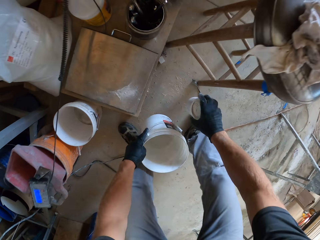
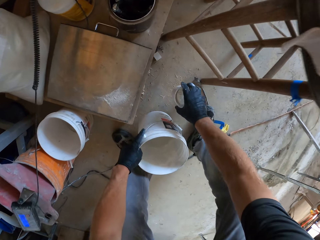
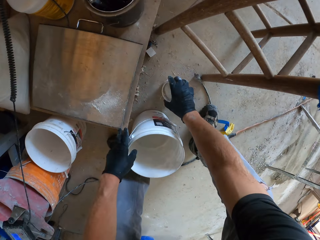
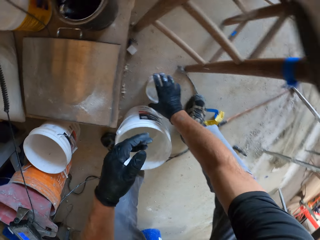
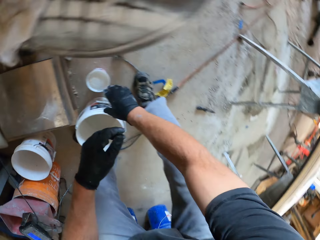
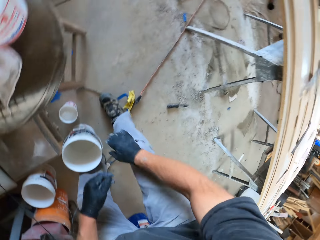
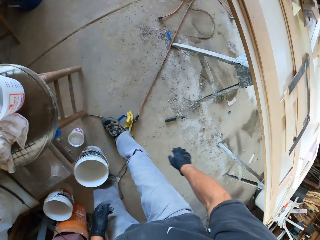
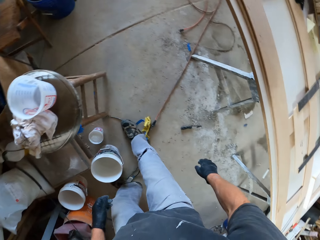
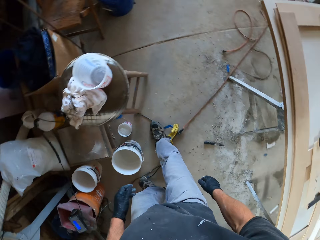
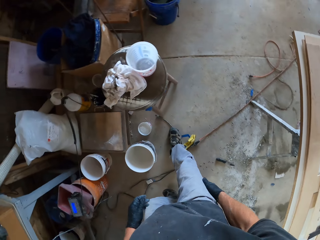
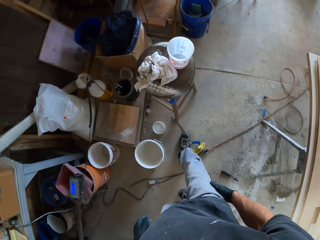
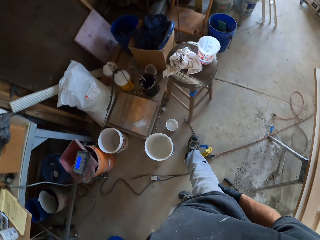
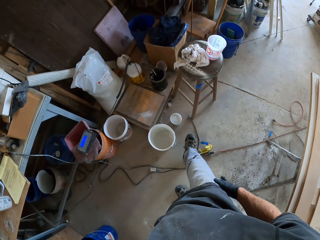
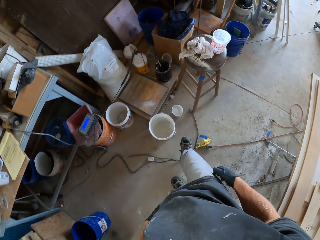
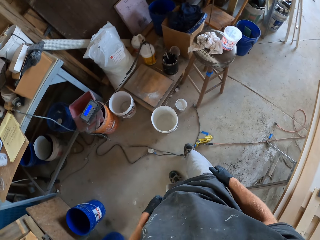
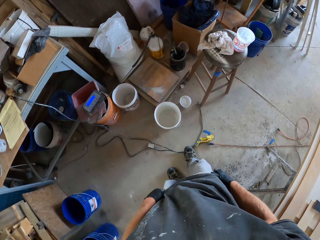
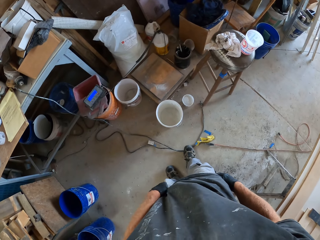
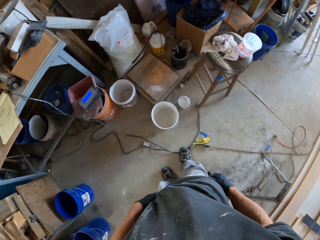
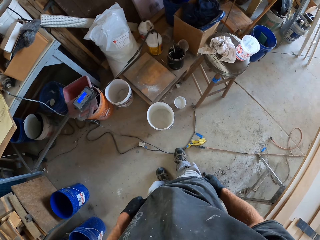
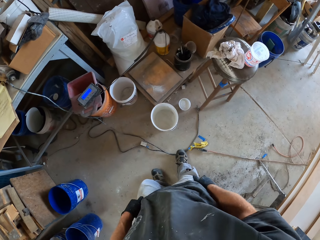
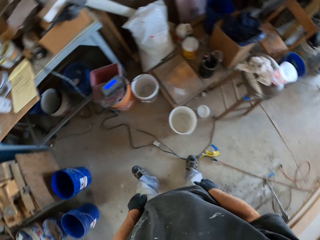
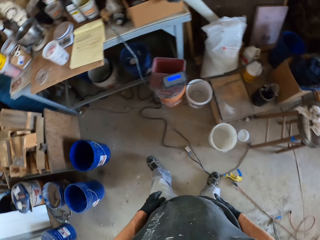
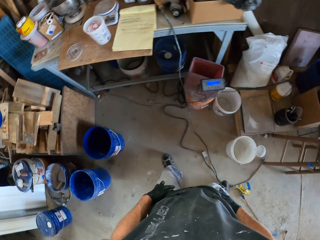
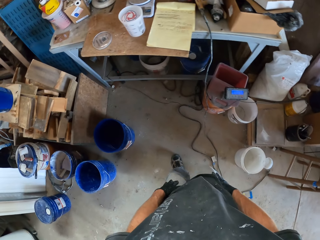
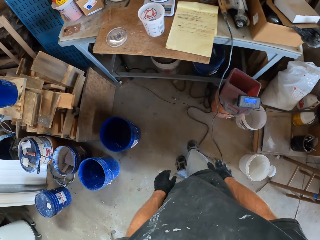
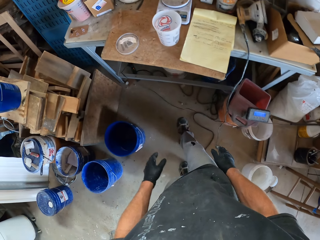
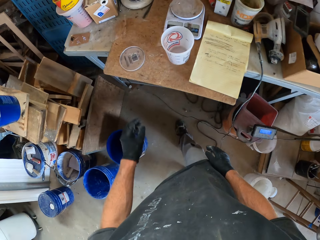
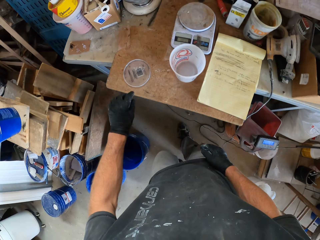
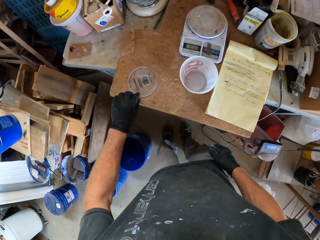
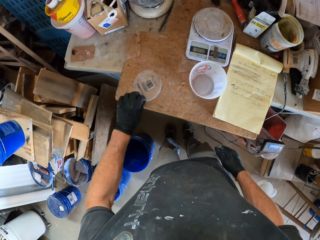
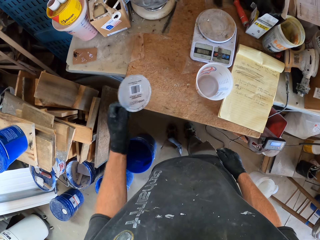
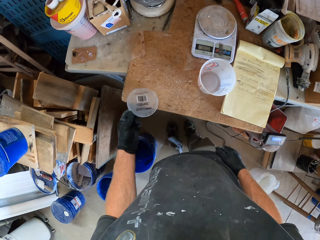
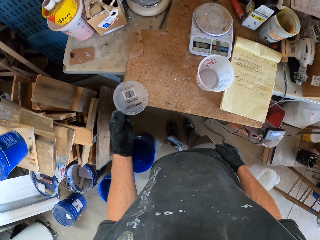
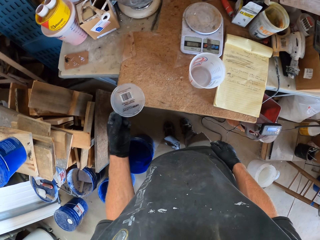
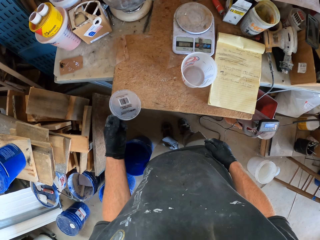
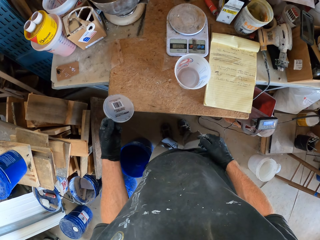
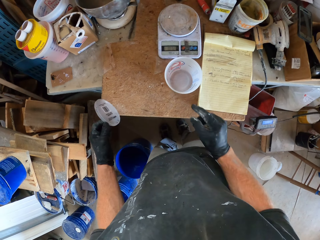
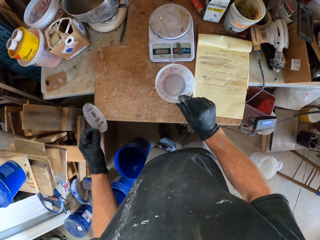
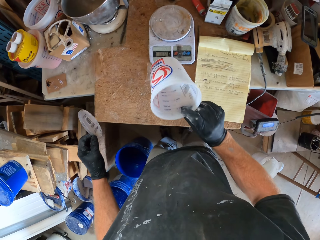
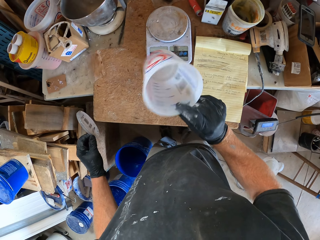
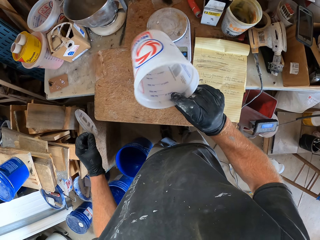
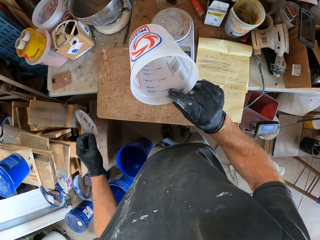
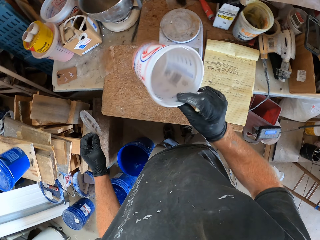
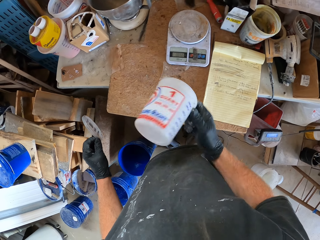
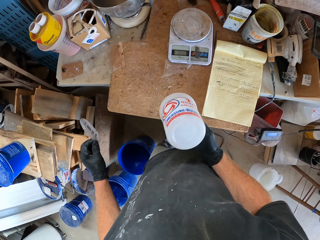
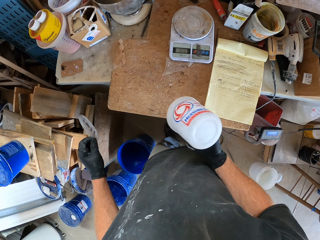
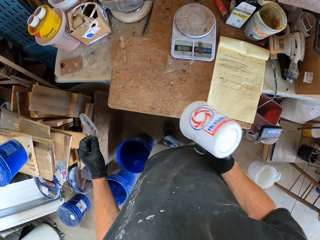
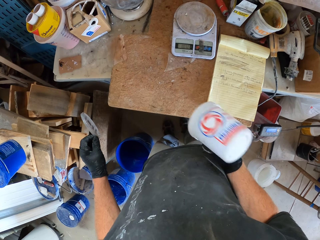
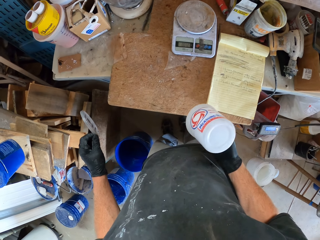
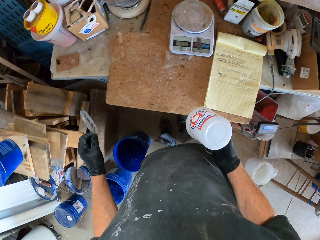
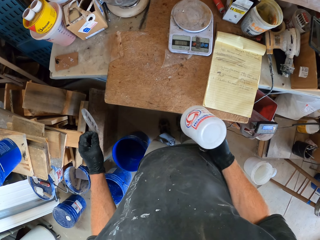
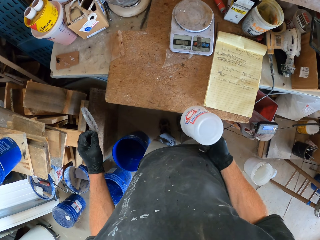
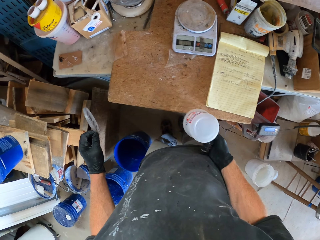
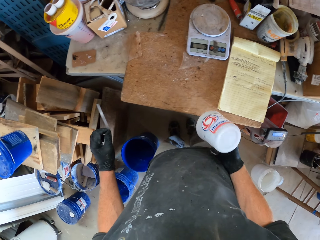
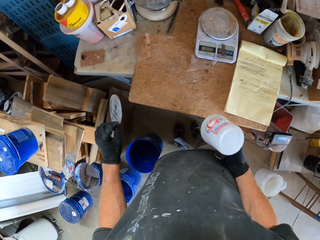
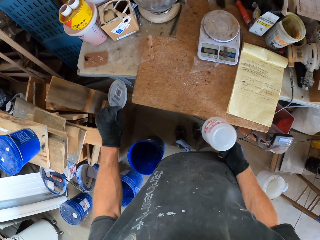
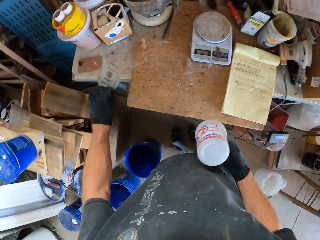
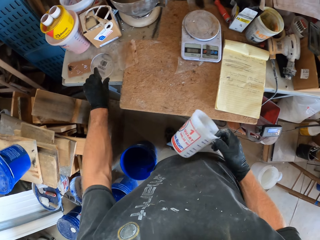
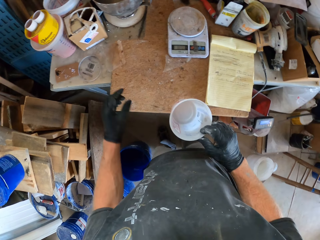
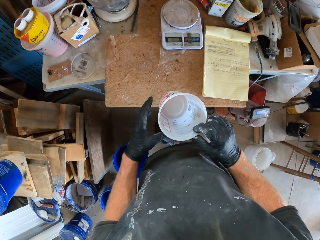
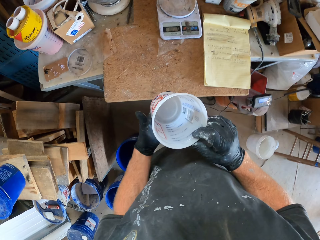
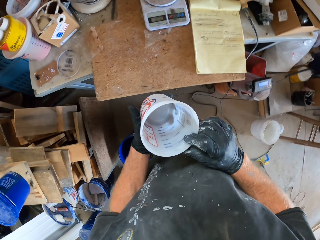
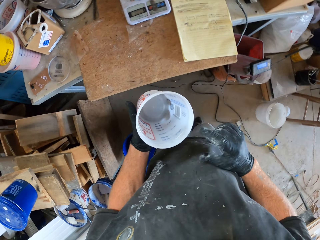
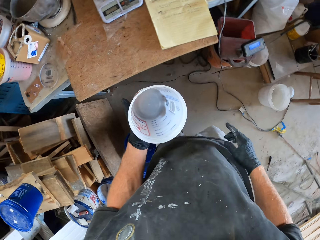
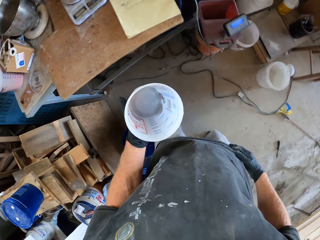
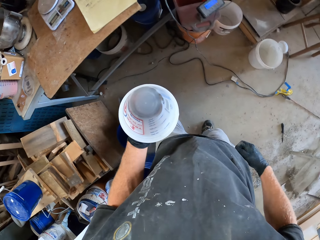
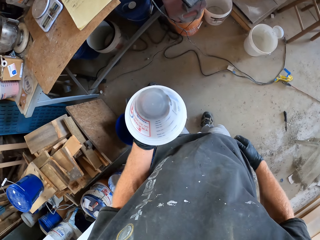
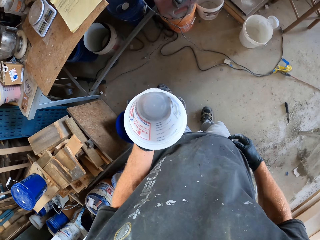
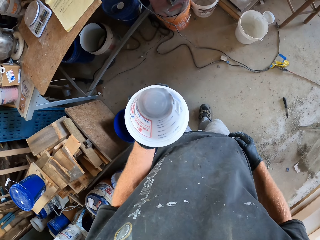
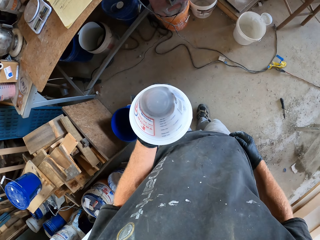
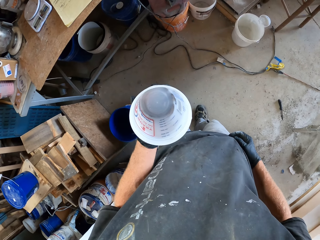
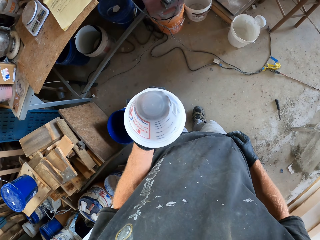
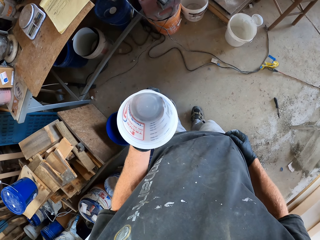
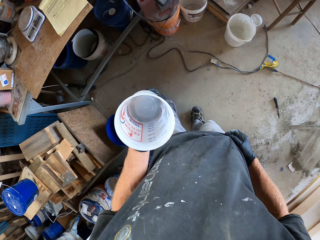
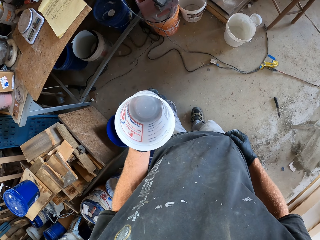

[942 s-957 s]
The camera wearer drops the white bucket and the small container on the floor. He touches his trousers. He moves towards the table. He picks up a lid from the table with his left hand. He hits the lid on the table. He picks up the empty small container with his right hand. He turns the empty small container. He hits the empty small container on the table. He drops the lid on the other table with his left hand. He passes the empty small container from his right hand to his left hand. He holds the container. He holds his shirt for a while with his right hand.

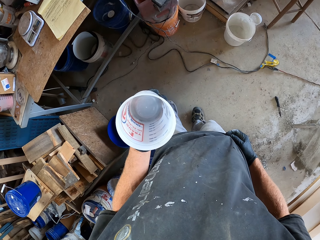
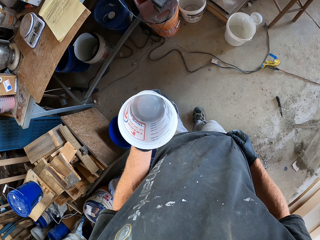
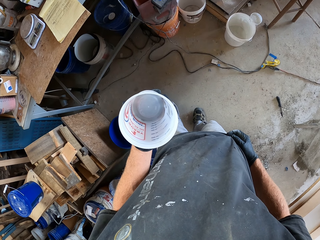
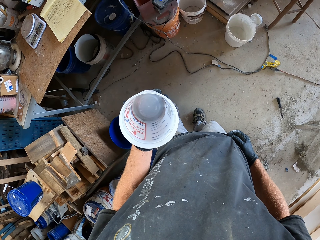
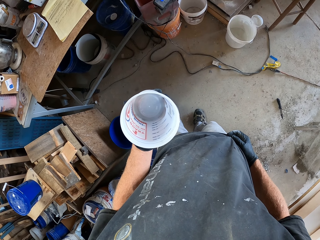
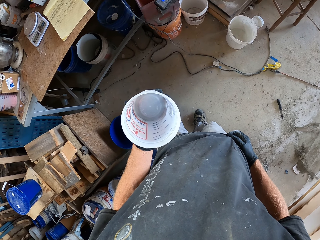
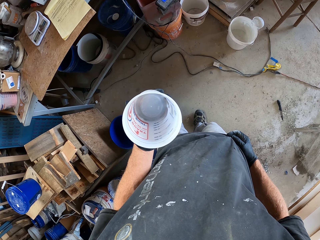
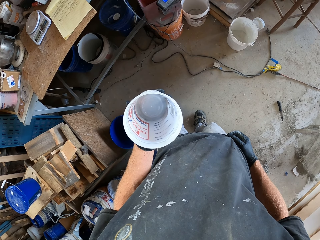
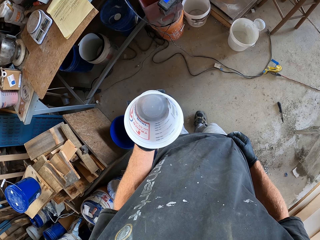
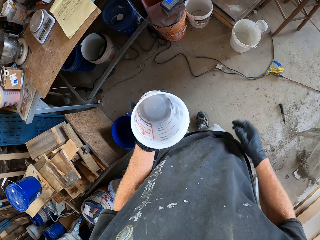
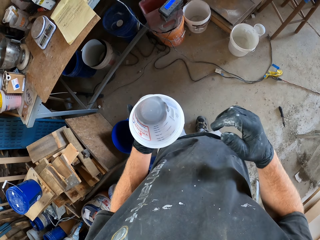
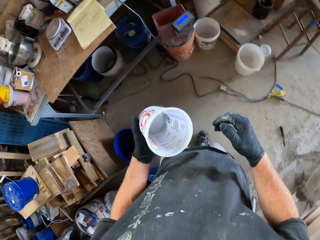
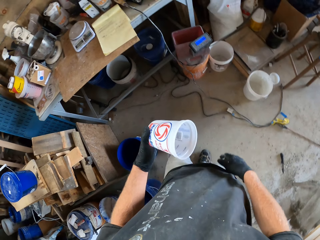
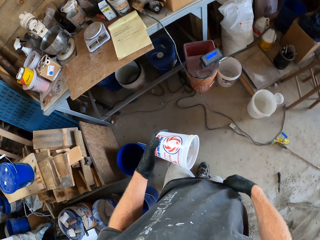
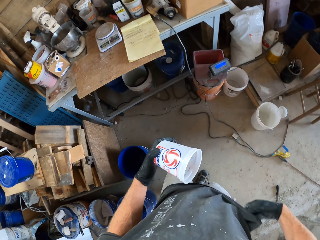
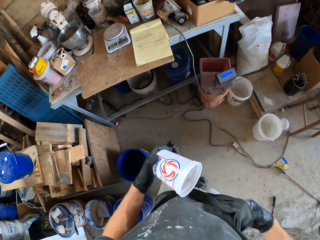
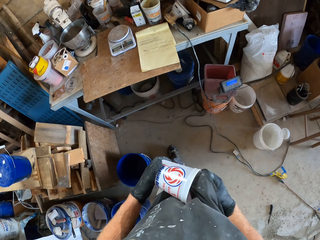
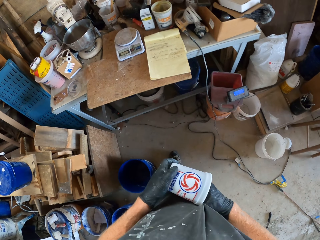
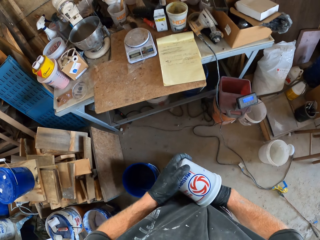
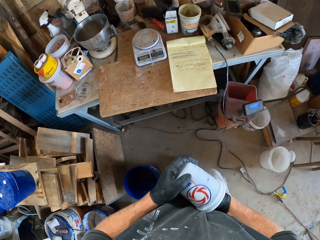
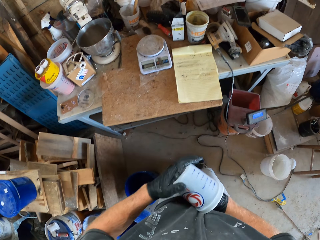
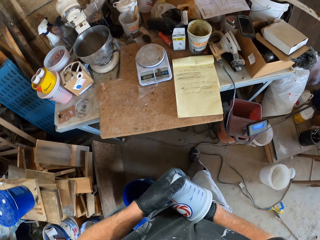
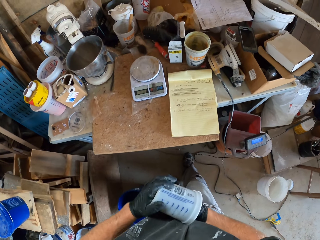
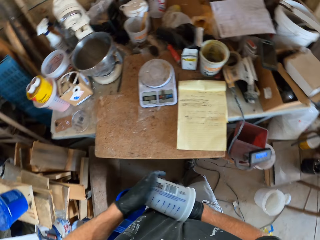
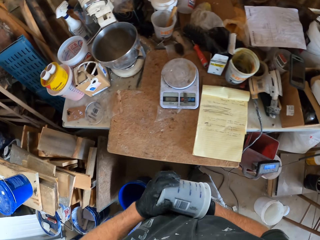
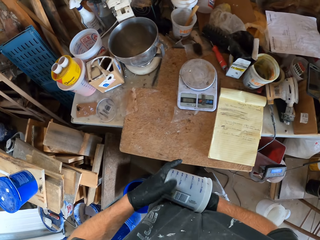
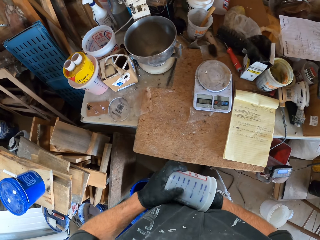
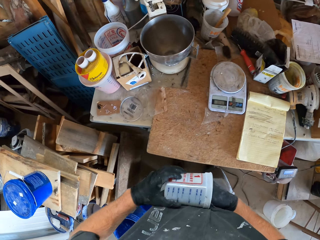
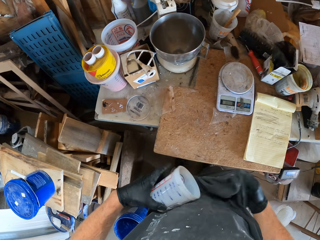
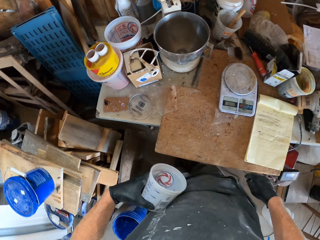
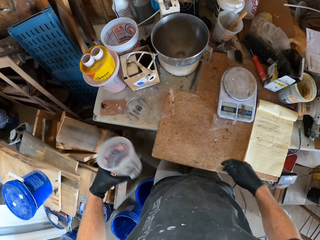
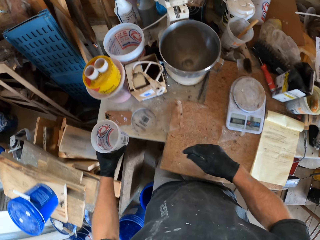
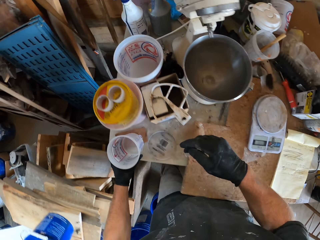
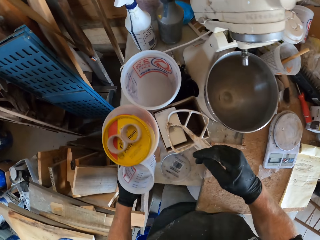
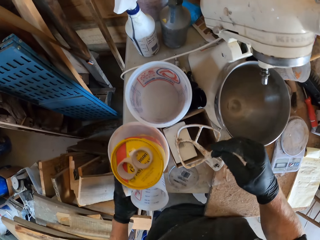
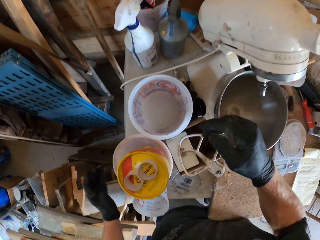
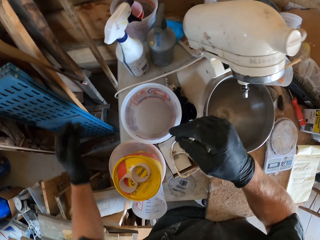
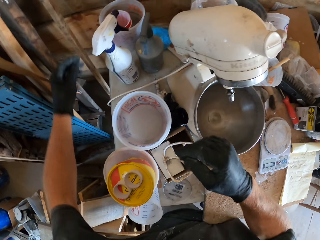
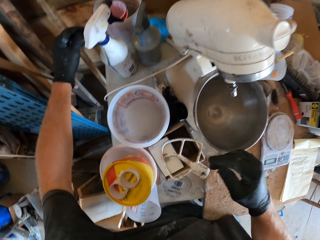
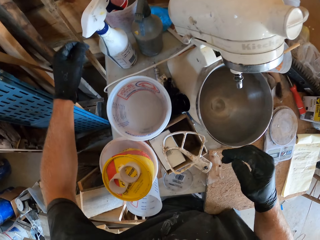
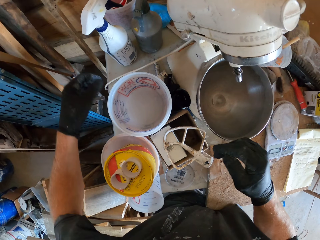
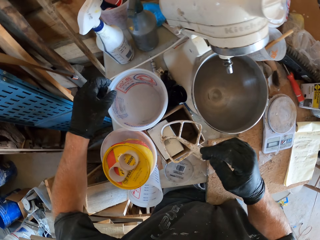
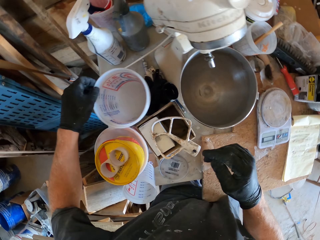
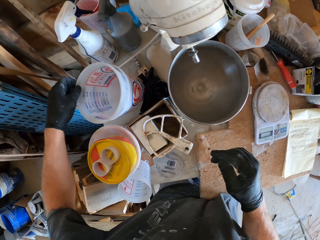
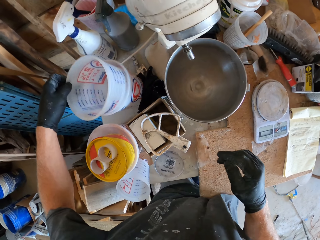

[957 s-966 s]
The camera wearer takes his right hand off his shirt. He moves closer to the table. He cleans the empty container with his shirt. He drops the empty small container on the other table with his left hand.
